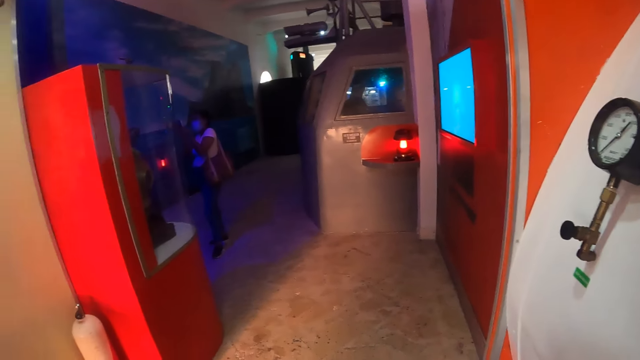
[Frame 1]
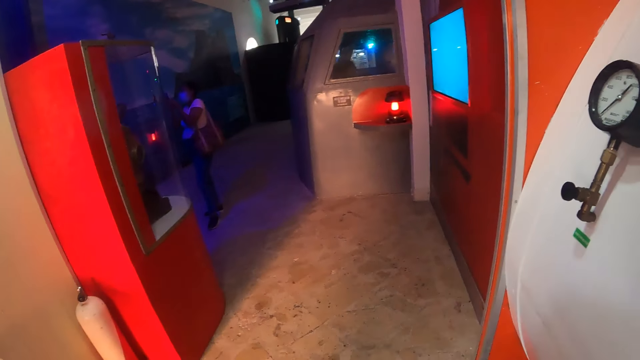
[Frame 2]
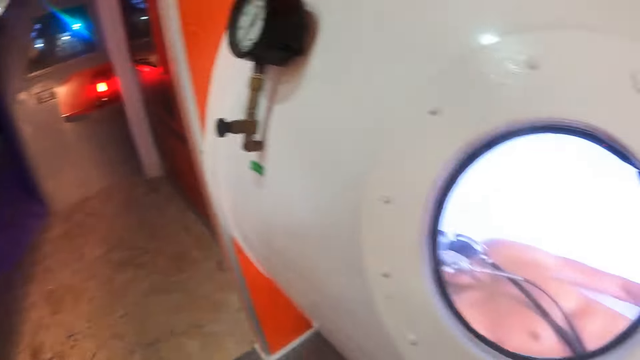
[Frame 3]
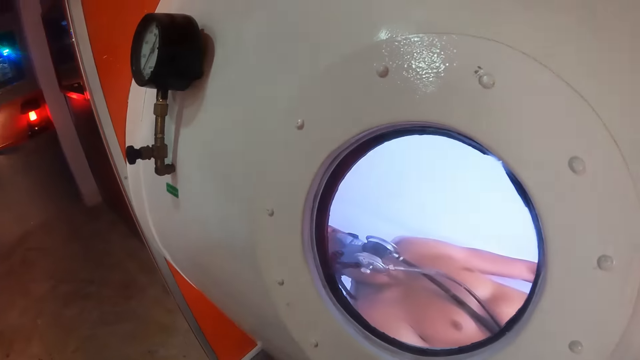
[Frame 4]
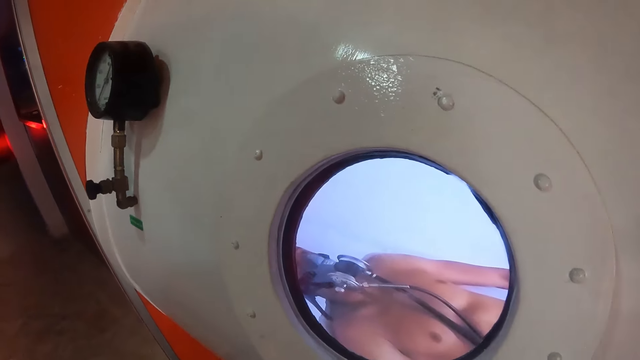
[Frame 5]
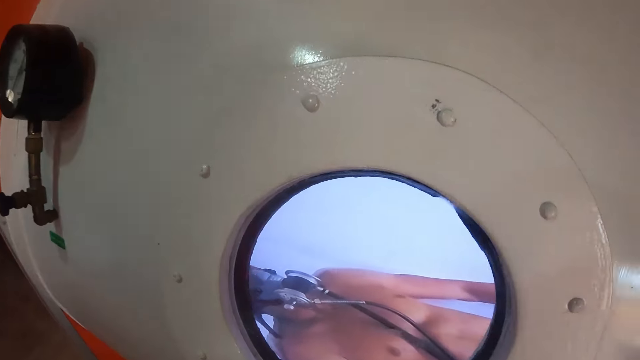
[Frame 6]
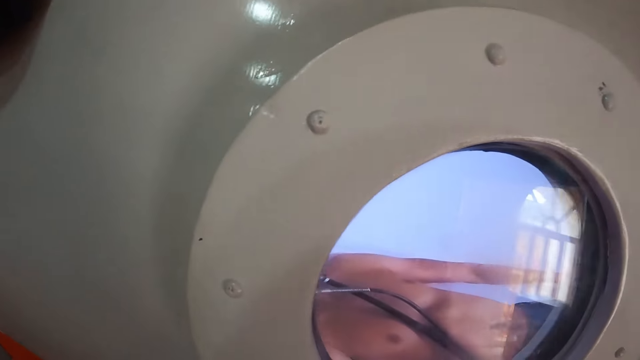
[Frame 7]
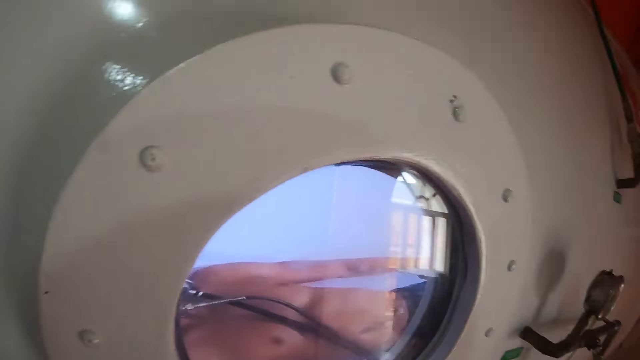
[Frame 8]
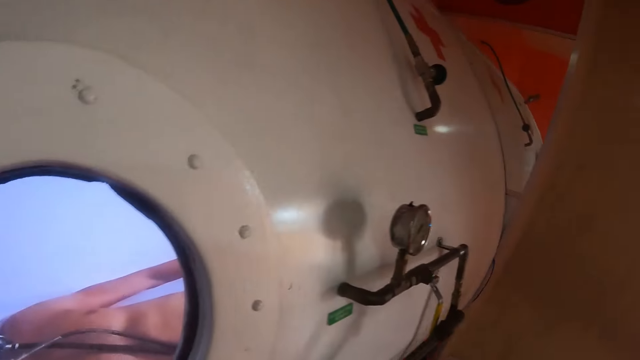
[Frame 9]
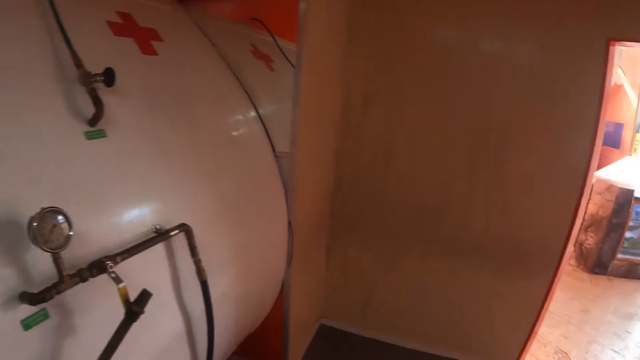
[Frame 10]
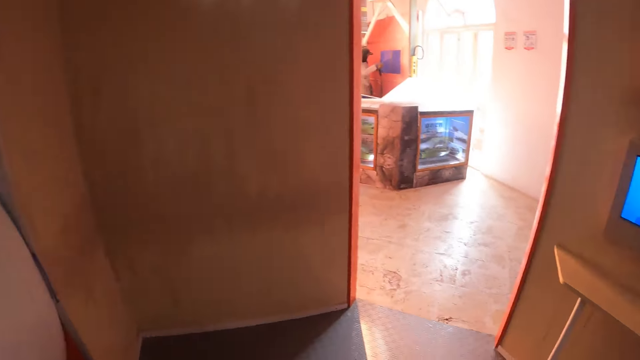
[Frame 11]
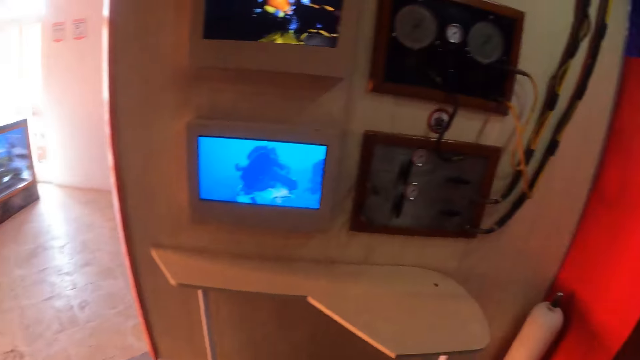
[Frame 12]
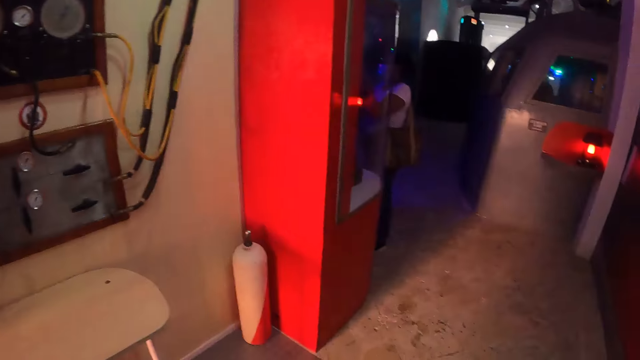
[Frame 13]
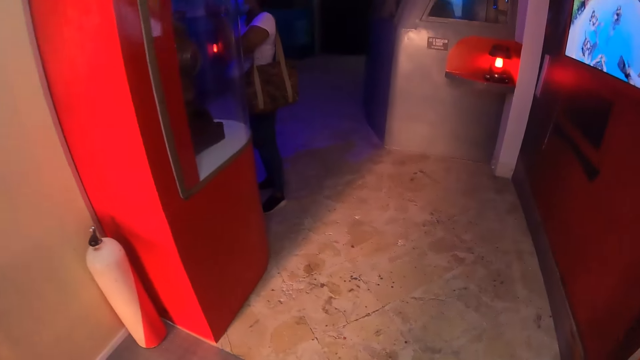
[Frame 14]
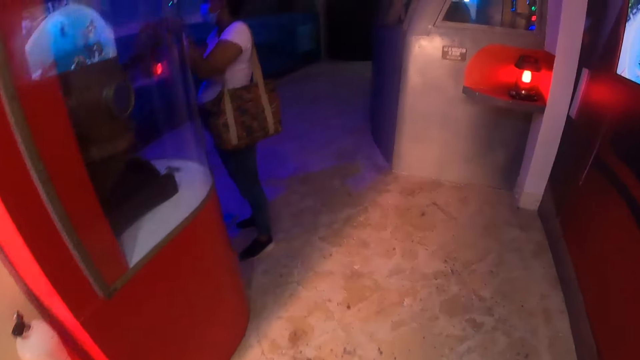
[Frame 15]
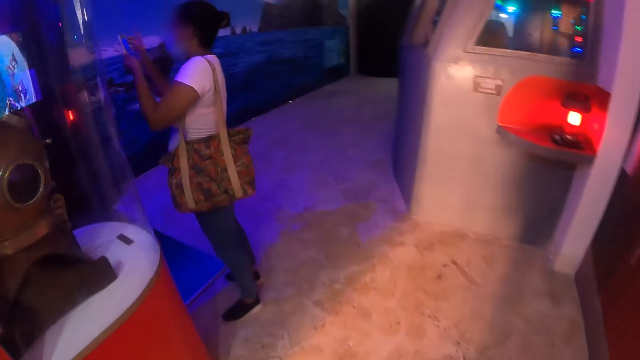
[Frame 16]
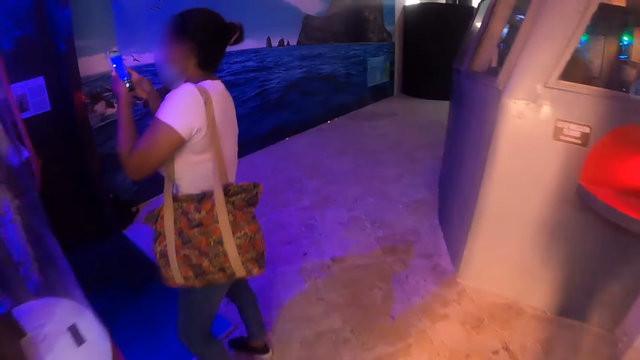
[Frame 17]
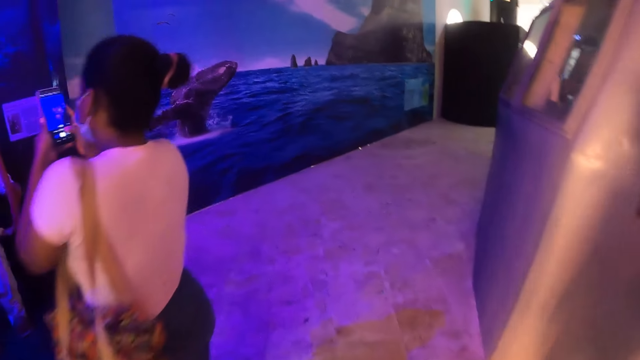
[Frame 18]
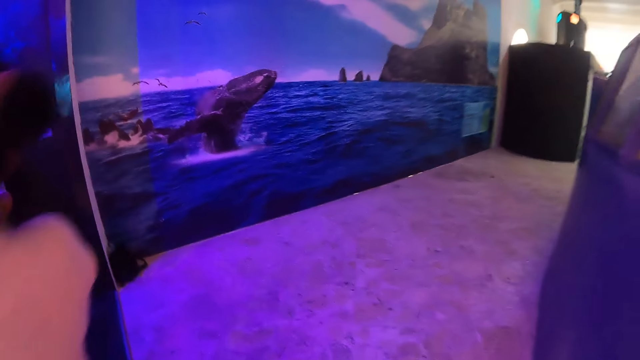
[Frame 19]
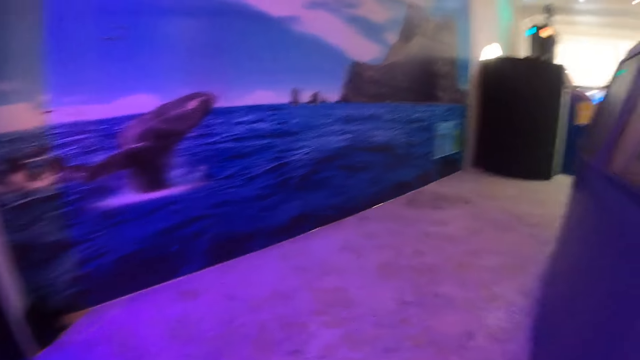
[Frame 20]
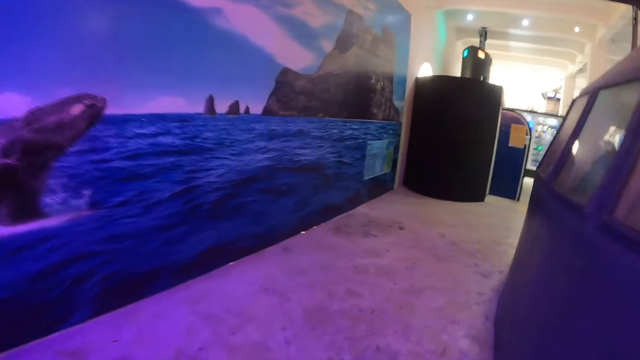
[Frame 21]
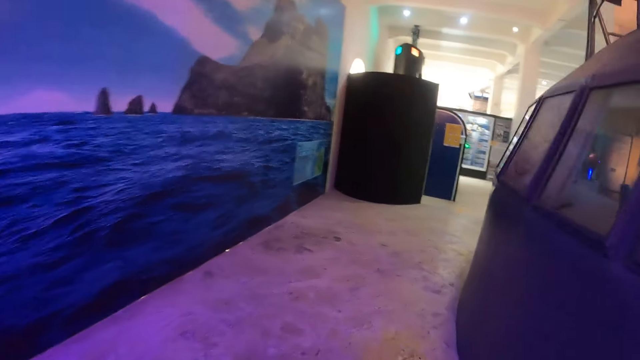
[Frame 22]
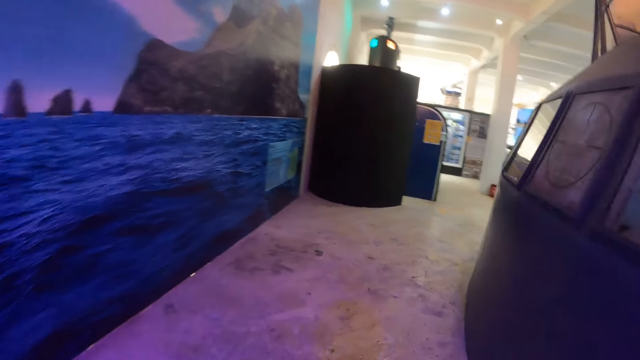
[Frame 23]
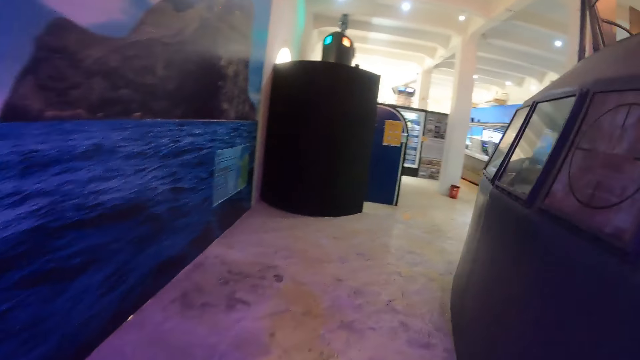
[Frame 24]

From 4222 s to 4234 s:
The camera wearer looks through a mirror of a scan machine. They look around in the room. They walk in the room.

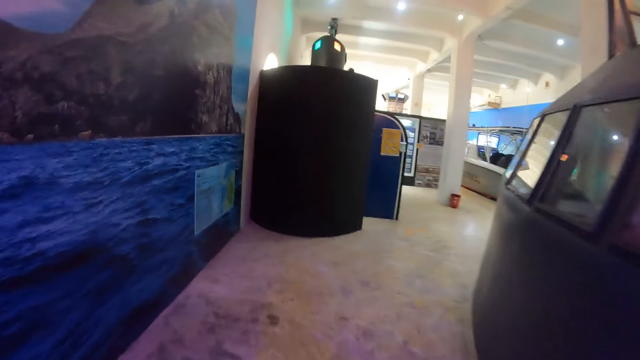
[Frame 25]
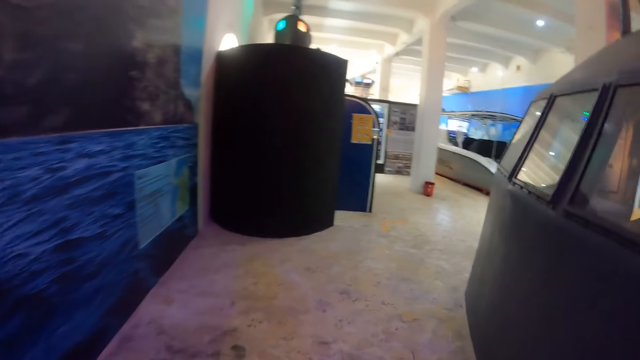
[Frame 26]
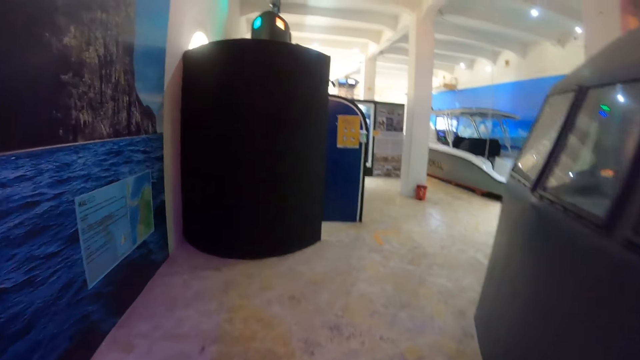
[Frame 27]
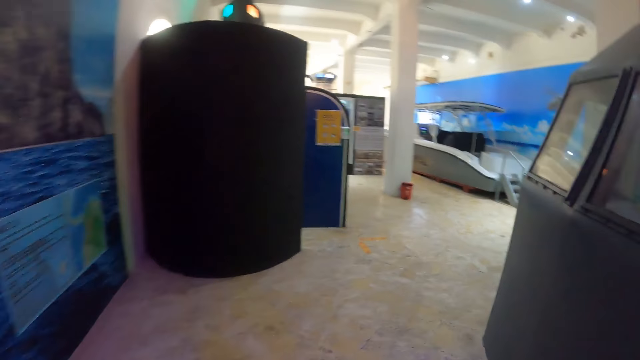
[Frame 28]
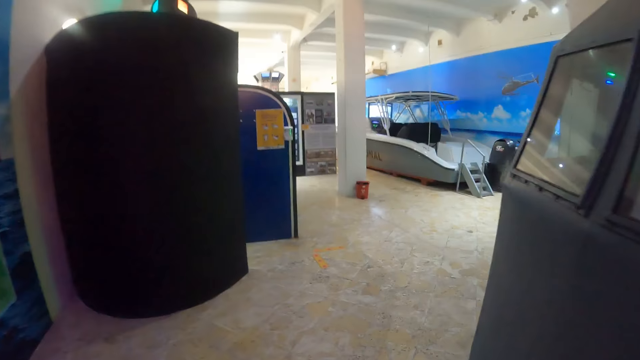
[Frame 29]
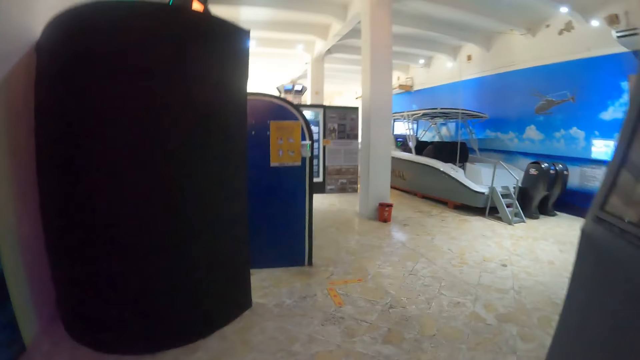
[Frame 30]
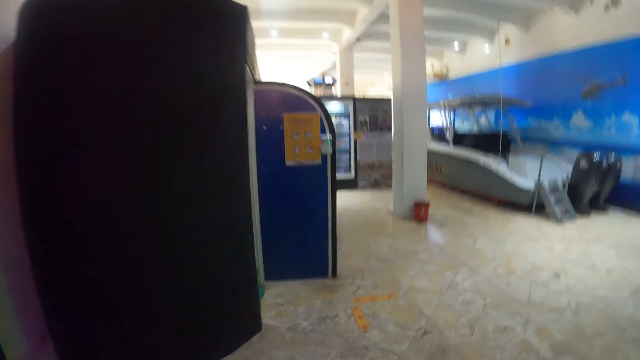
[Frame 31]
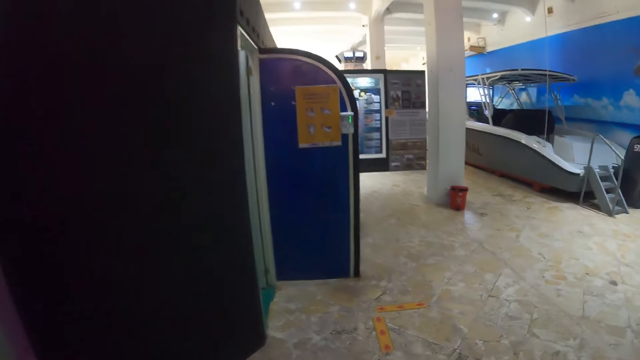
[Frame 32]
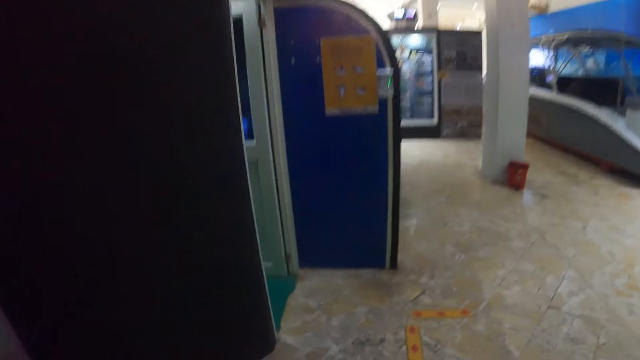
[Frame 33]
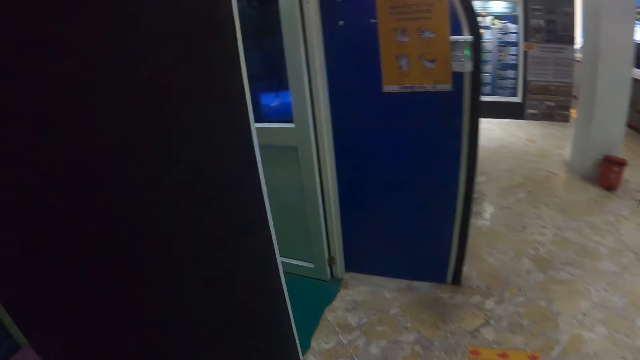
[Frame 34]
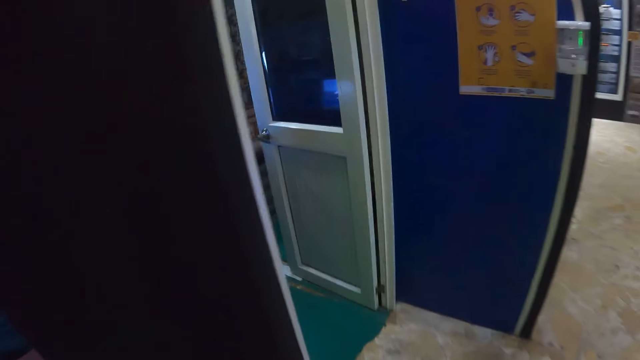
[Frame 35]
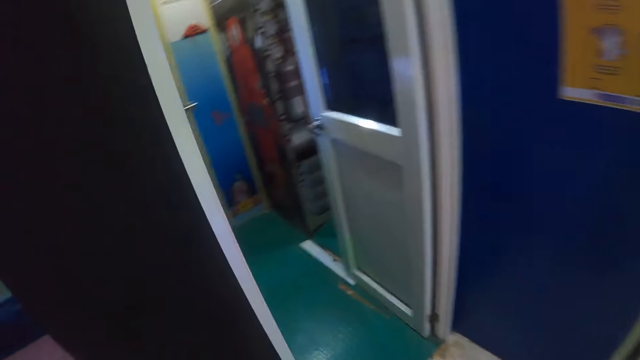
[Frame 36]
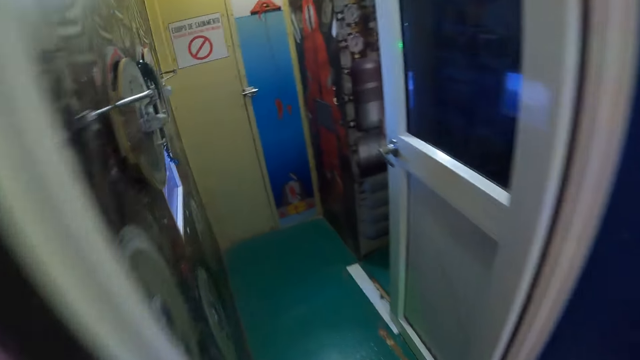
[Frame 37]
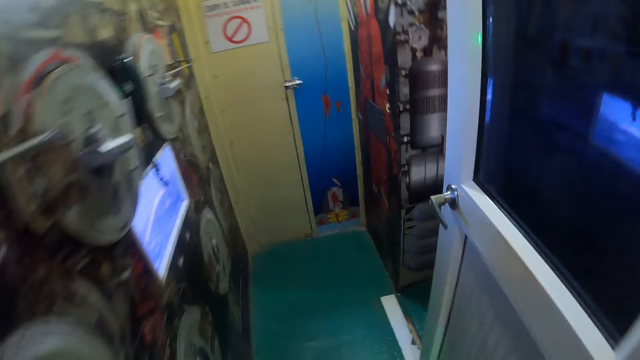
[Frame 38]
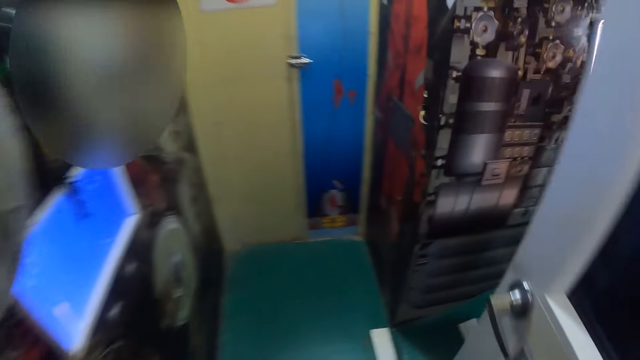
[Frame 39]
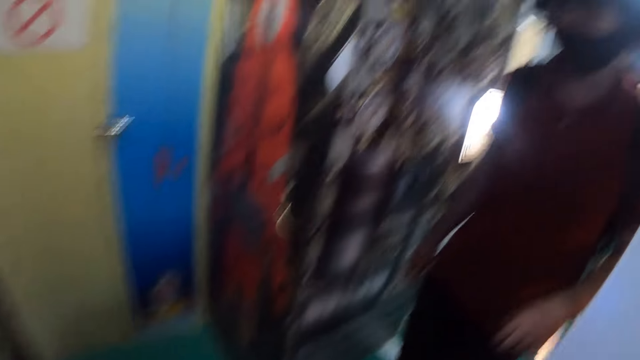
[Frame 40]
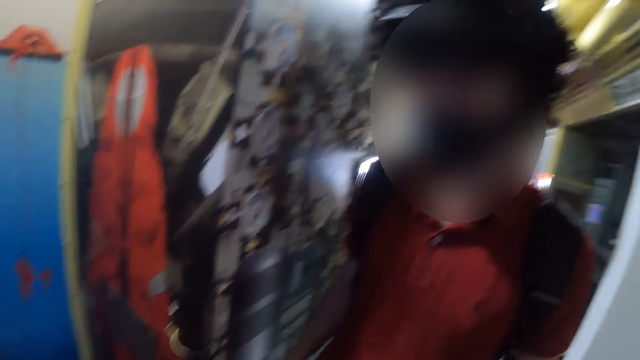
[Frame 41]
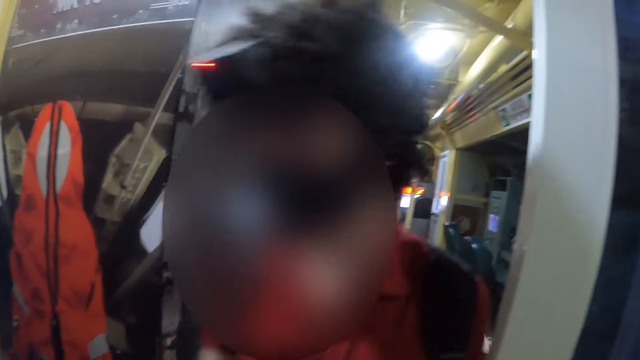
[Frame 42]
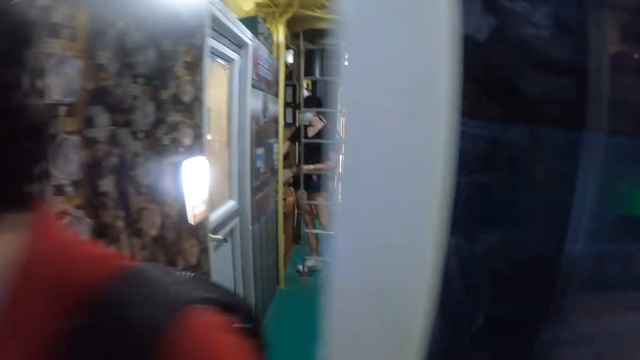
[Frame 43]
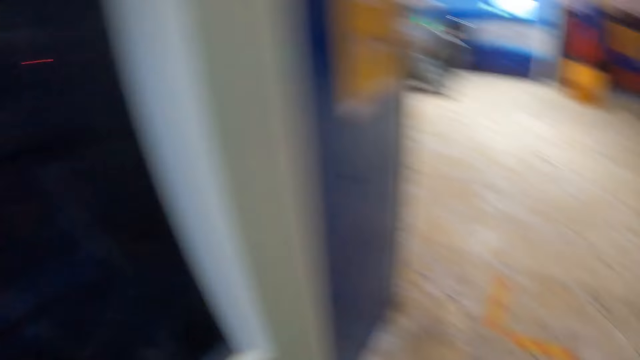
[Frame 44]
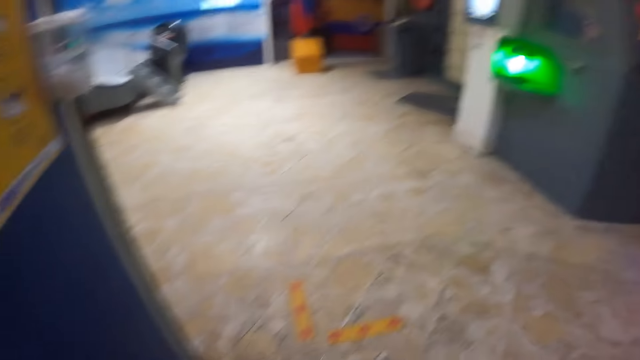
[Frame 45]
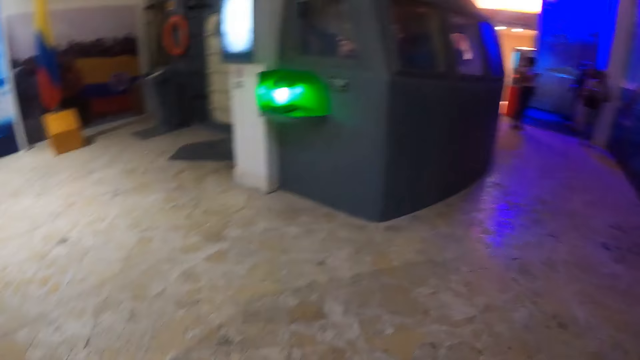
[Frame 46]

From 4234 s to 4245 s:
The camera wearer turns around.
